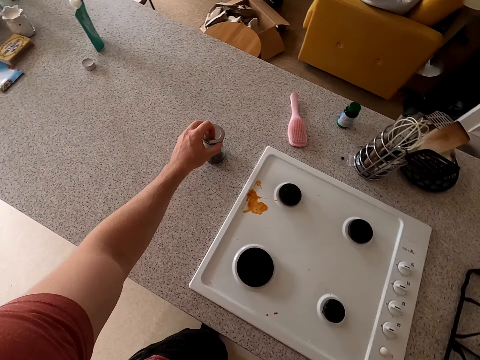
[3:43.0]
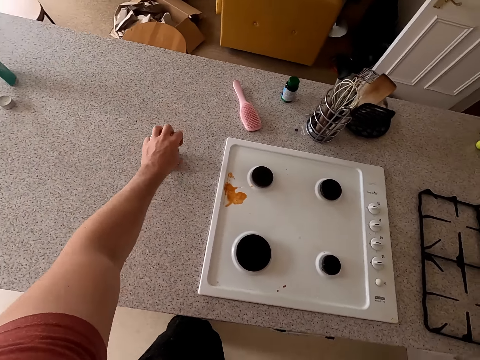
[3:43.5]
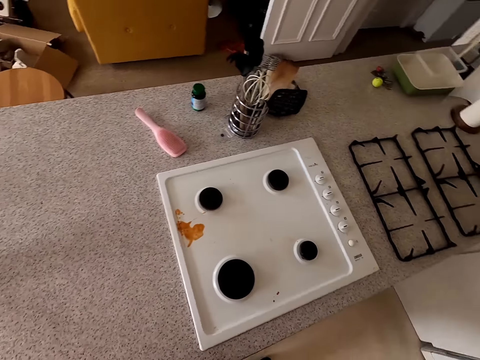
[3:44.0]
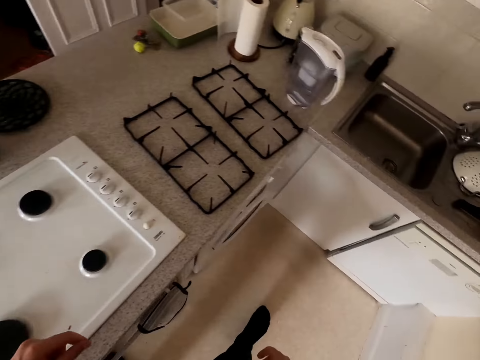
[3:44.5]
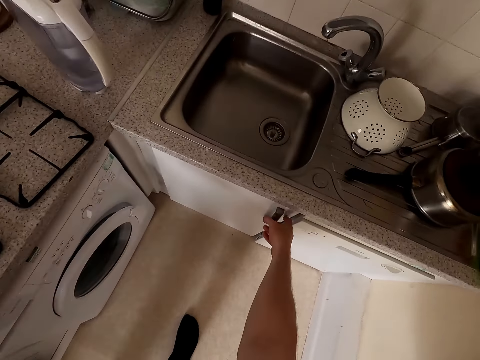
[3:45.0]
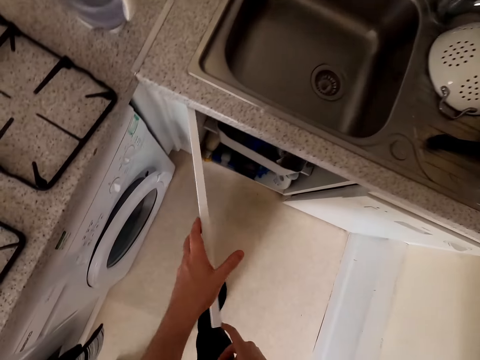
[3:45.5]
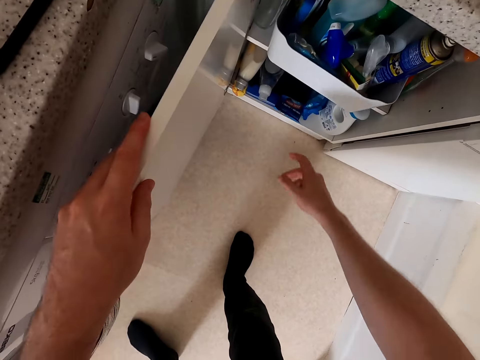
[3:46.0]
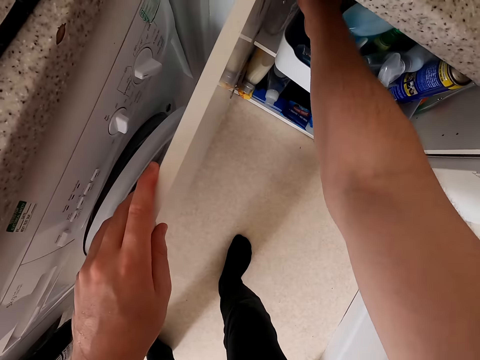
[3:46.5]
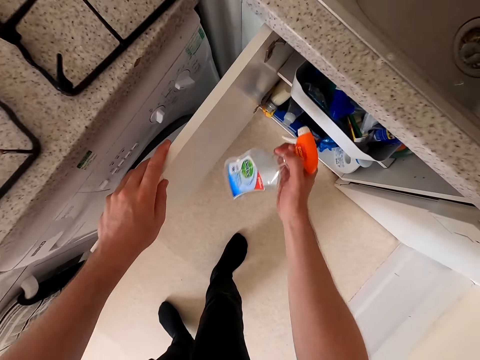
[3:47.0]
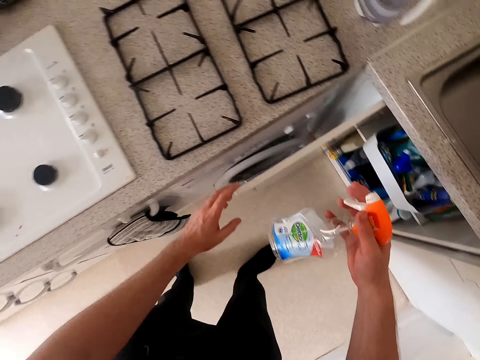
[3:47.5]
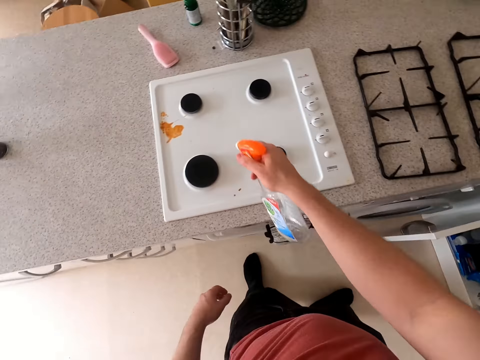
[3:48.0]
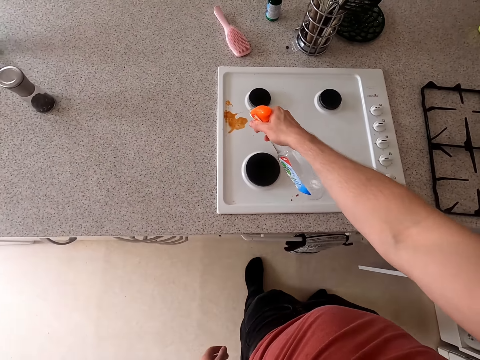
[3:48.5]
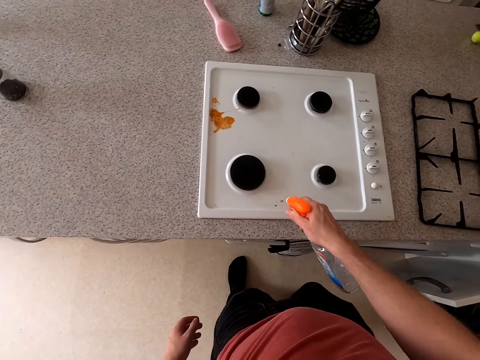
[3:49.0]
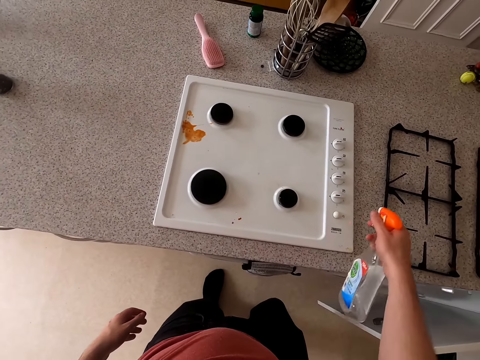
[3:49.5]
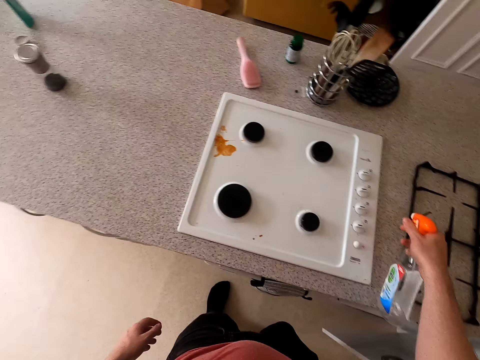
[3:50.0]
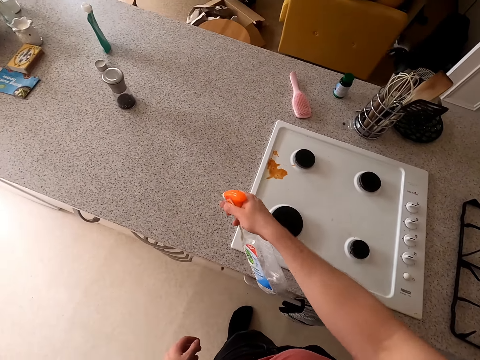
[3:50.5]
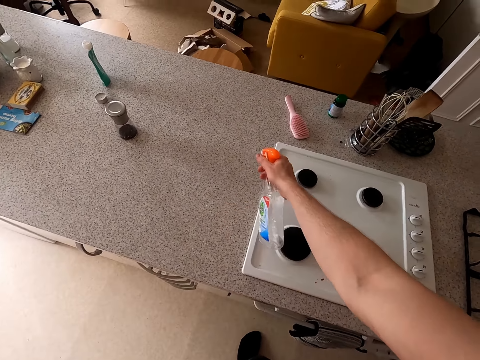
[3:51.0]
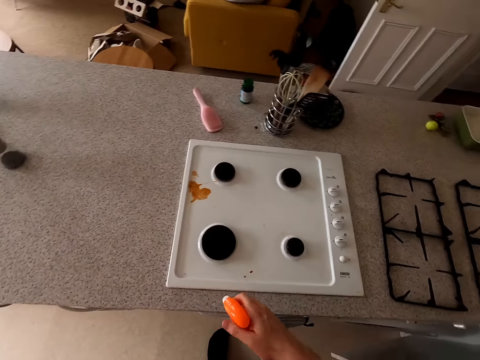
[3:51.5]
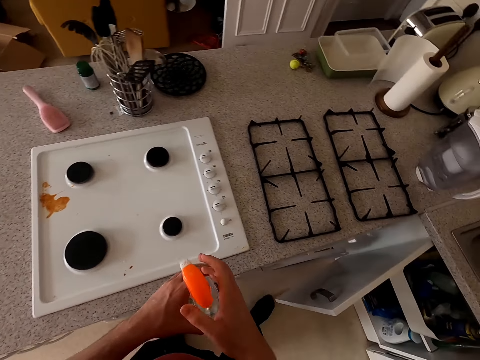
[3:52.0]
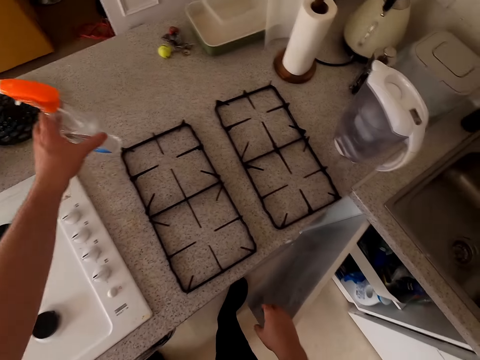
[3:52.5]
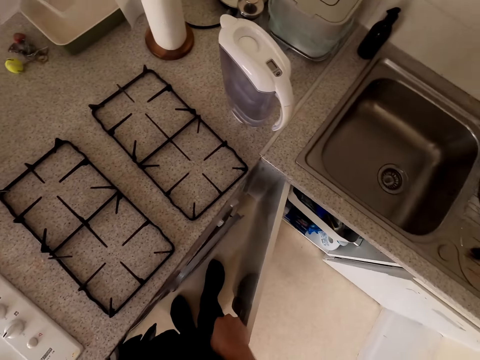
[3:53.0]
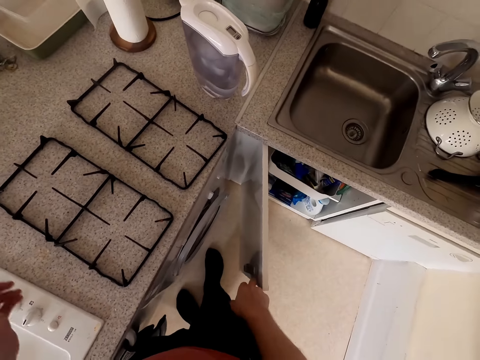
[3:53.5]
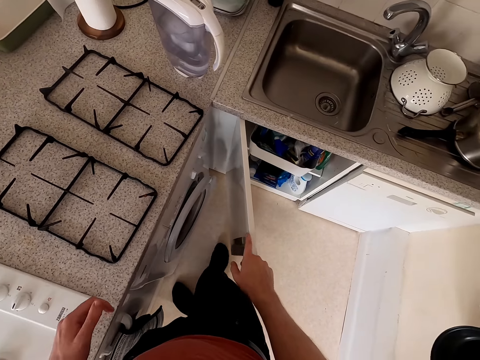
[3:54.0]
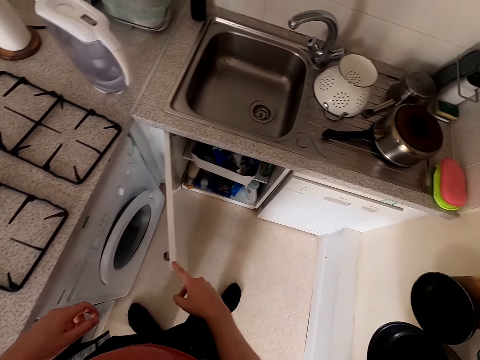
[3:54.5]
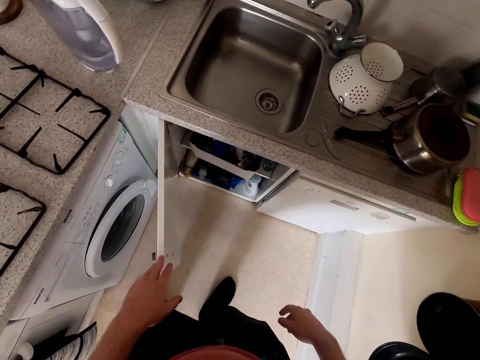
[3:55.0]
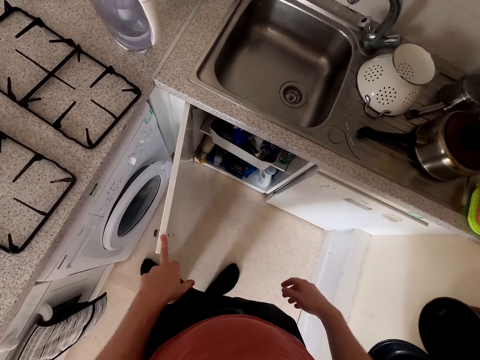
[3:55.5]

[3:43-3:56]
The camera wearer takes the lid. They cover the salt shaker. They place the salt shaker aside on the countertop. They open the cabinet. They pick up the detergent. They spray the detergent around the cooker. They place the detergent on the countertop.

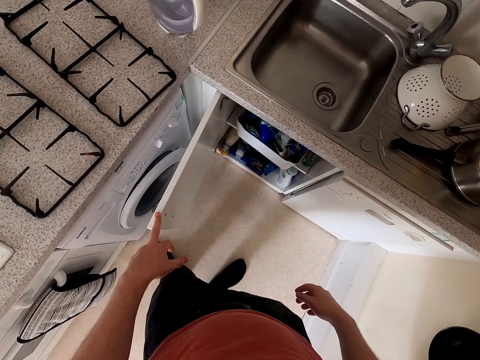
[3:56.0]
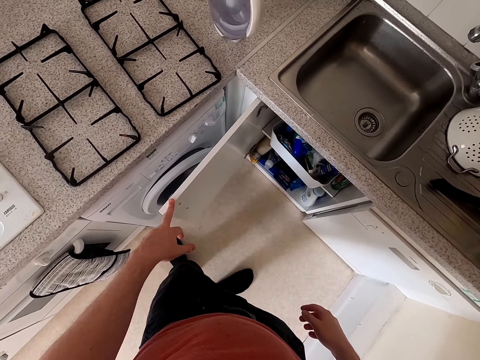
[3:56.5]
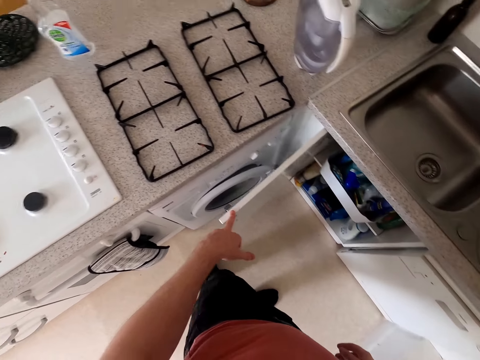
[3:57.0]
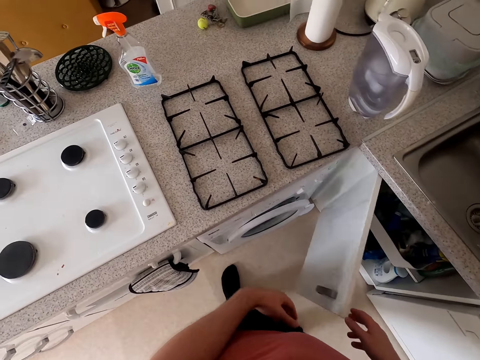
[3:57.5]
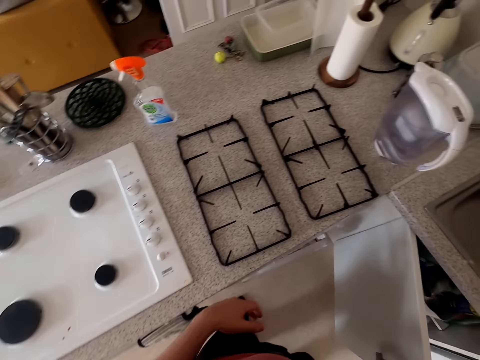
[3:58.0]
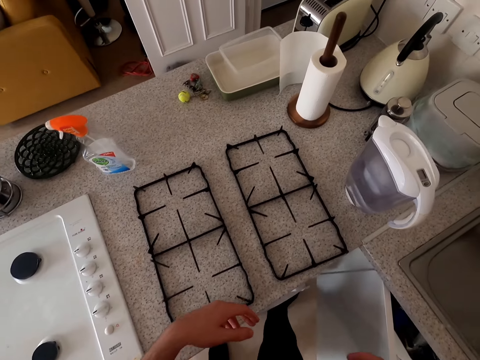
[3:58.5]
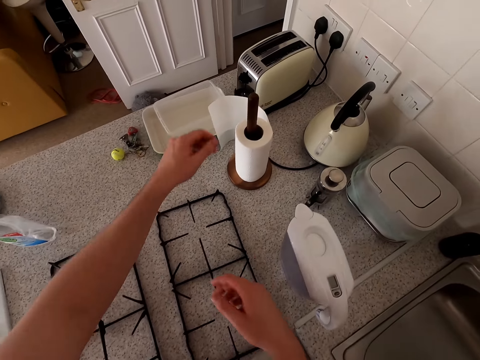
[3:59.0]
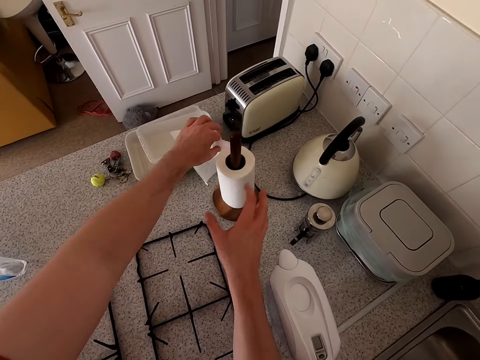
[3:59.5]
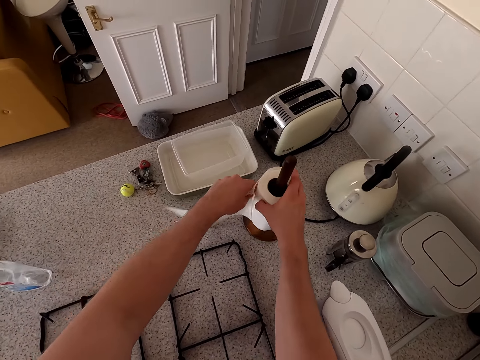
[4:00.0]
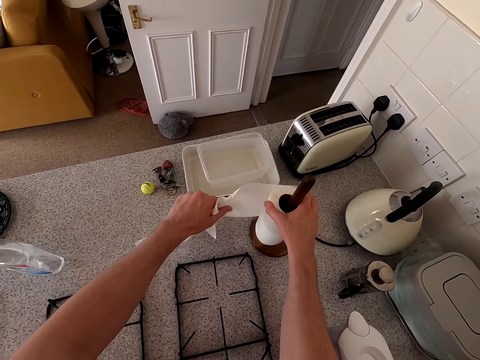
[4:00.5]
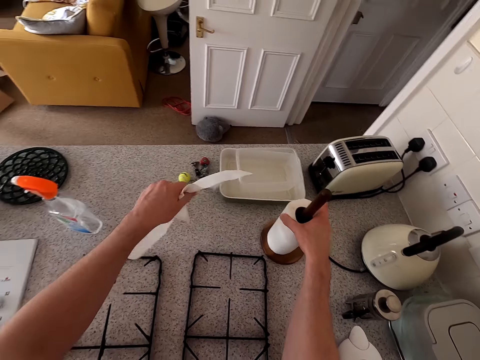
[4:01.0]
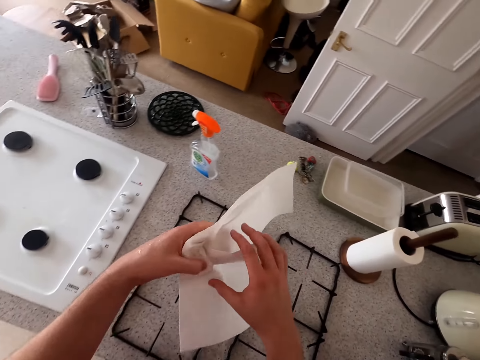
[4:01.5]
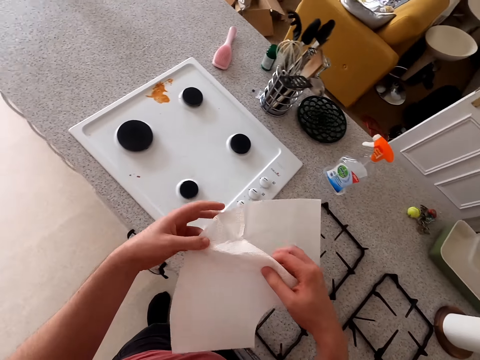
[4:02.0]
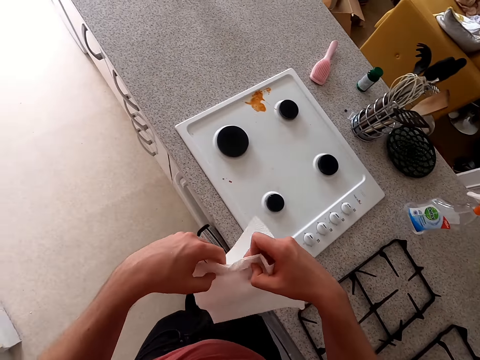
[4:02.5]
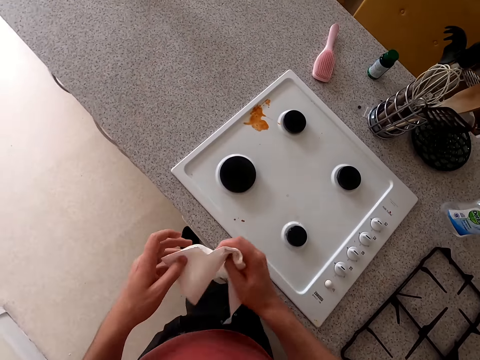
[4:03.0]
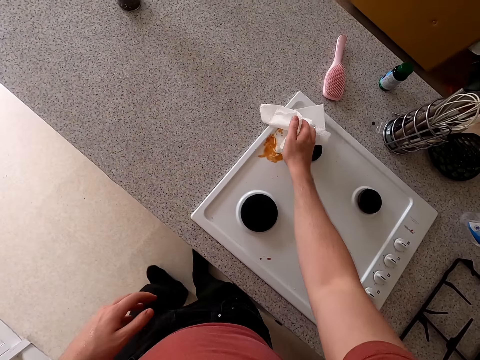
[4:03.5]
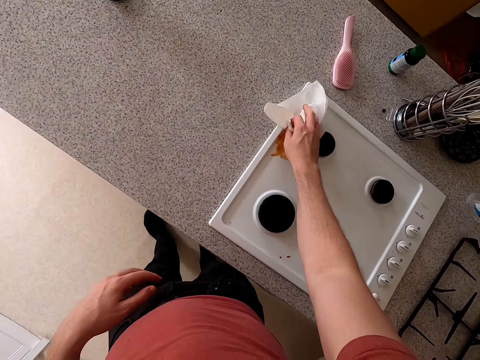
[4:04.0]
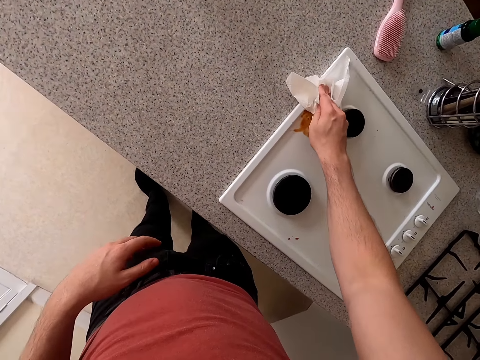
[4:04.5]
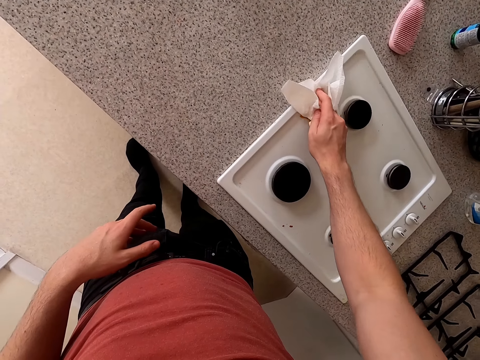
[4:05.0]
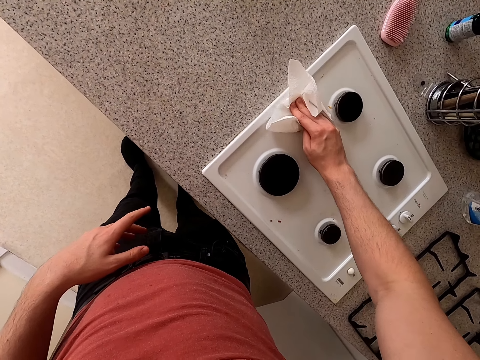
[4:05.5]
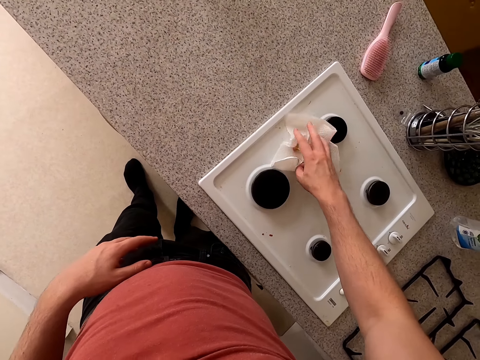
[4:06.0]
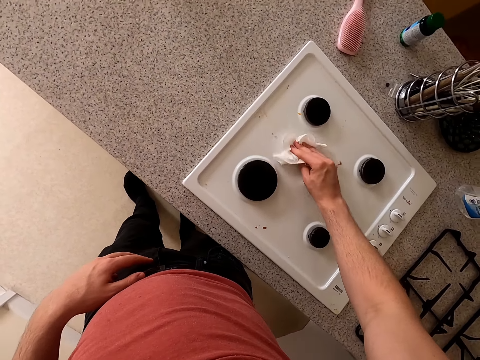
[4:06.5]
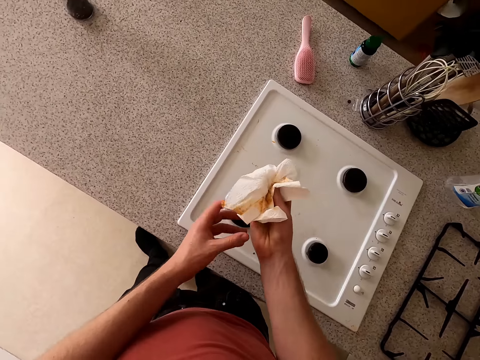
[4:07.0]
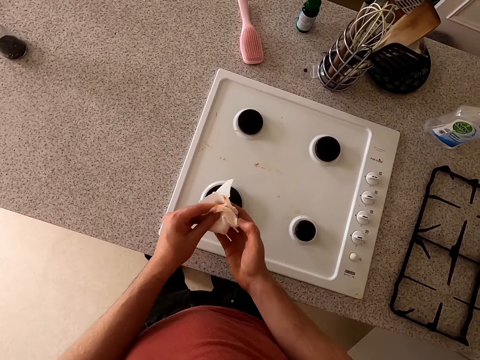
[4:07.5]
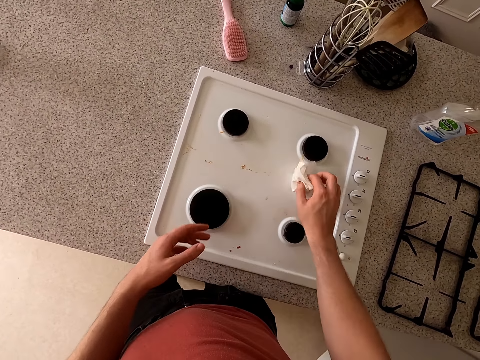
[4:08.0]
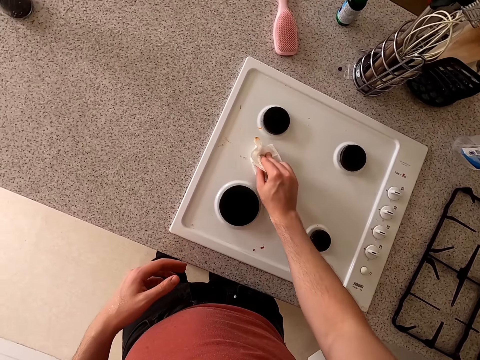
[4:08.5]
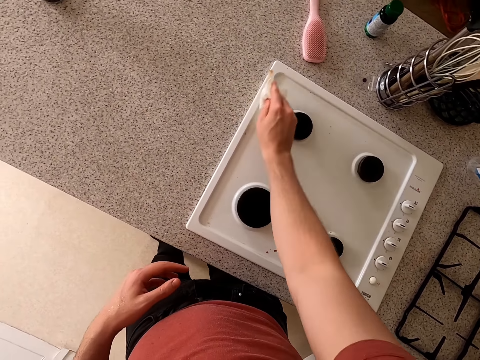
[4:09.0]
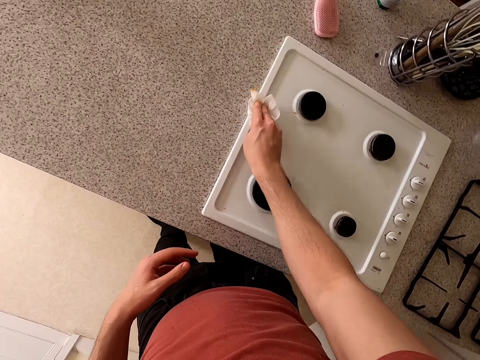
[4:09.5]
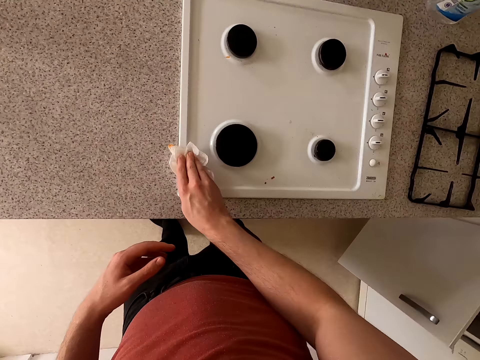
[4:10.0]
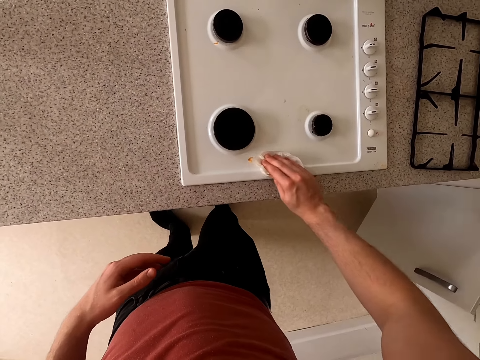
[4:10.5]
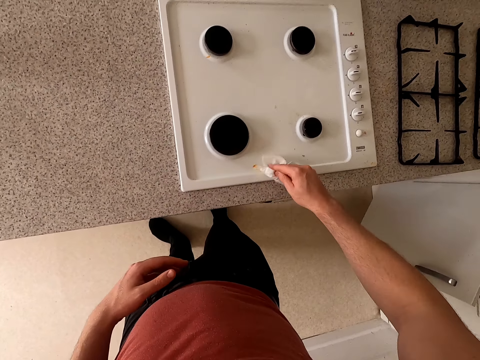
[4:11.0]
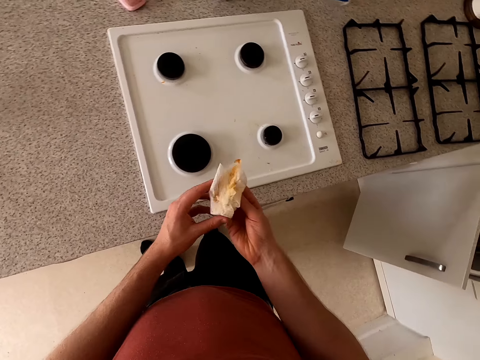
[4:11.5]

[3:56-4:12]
The camera wearer looks at the cabinet. They close the cabinet. They pull the tissue. They cut the kitchen tissue. They wipe the gas cooker. They fold the tissue and wipe the gas cooker.
